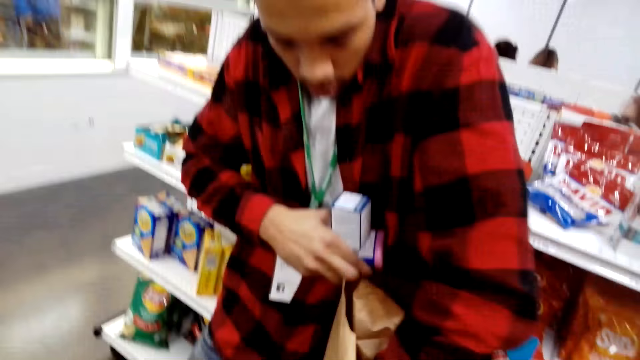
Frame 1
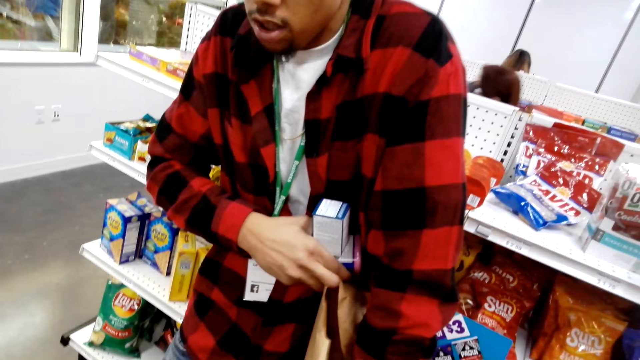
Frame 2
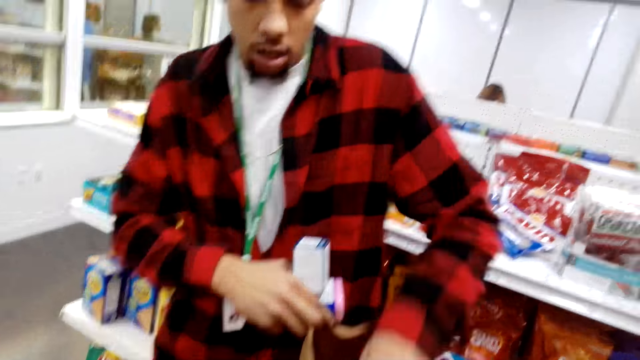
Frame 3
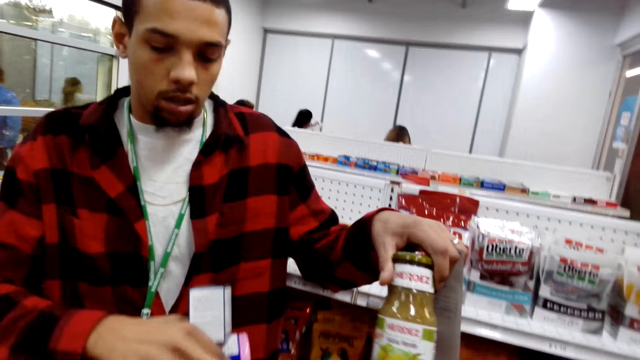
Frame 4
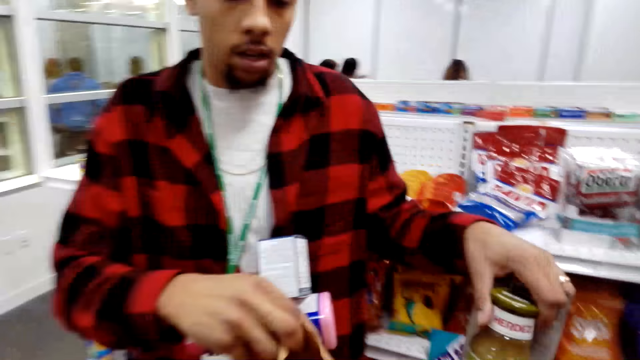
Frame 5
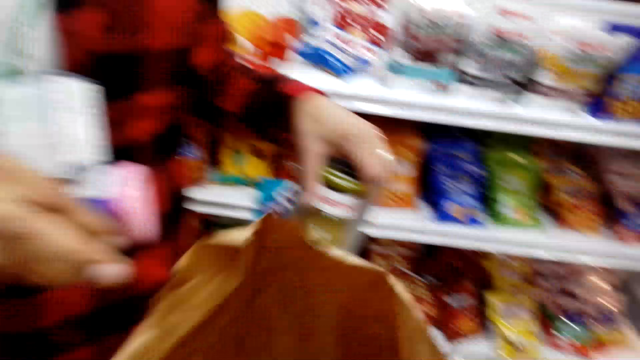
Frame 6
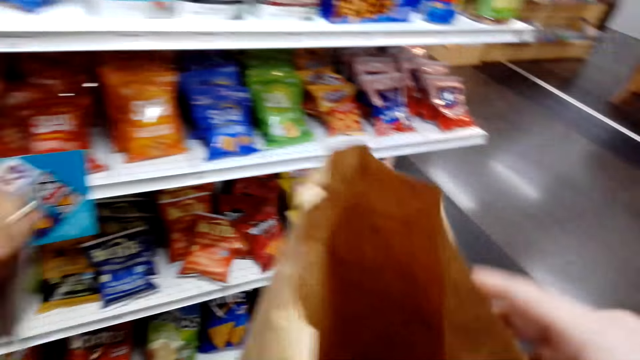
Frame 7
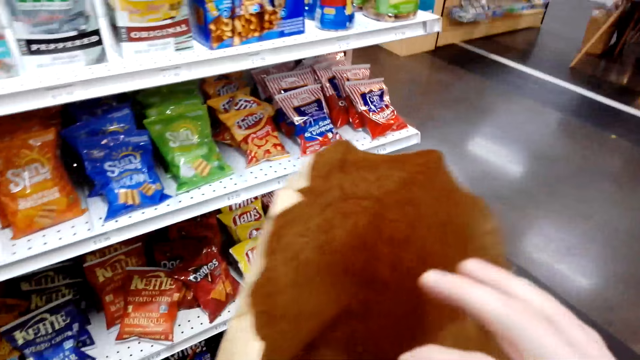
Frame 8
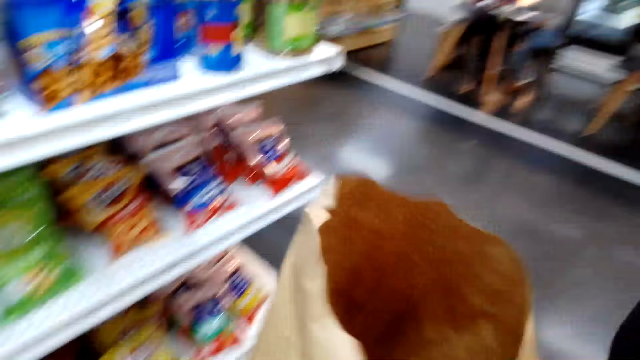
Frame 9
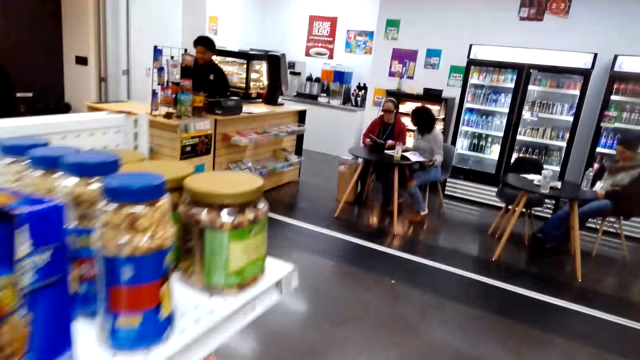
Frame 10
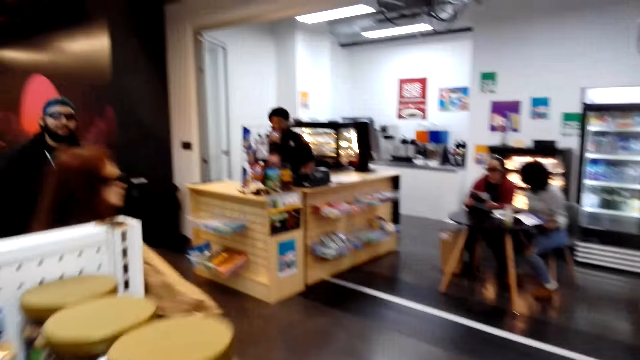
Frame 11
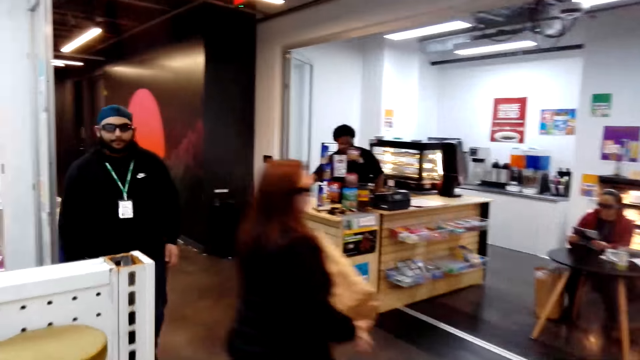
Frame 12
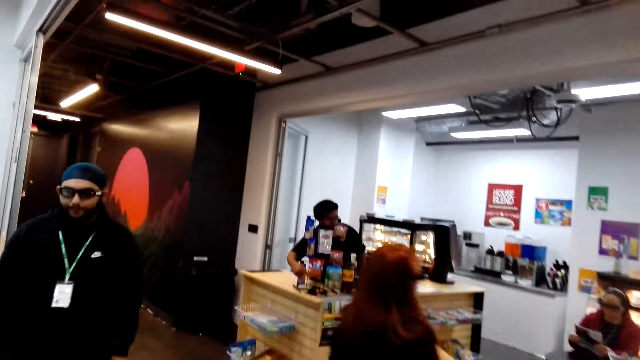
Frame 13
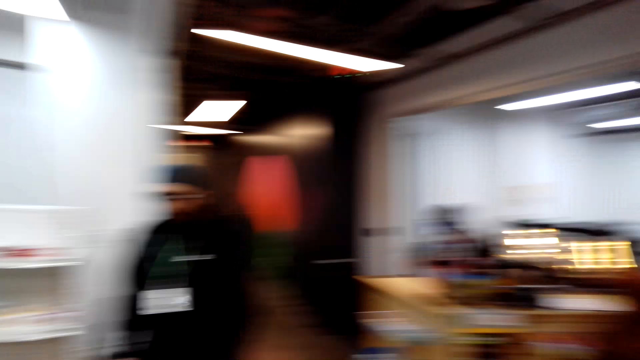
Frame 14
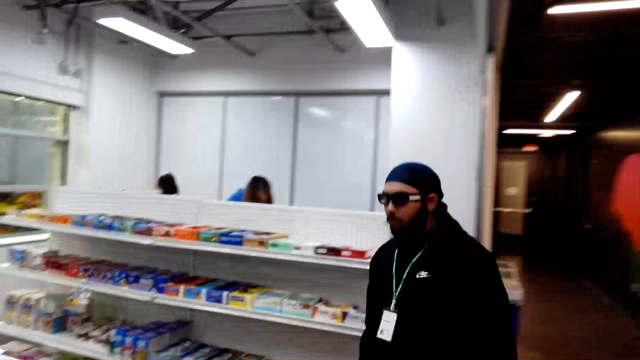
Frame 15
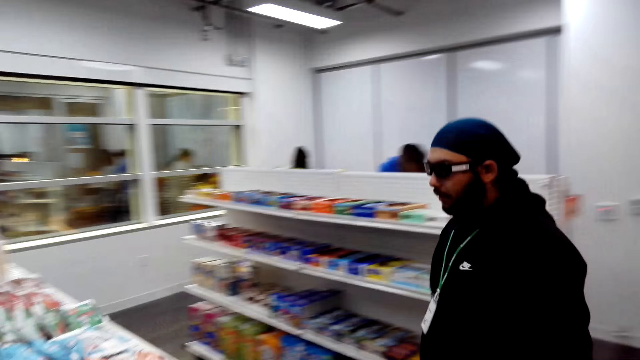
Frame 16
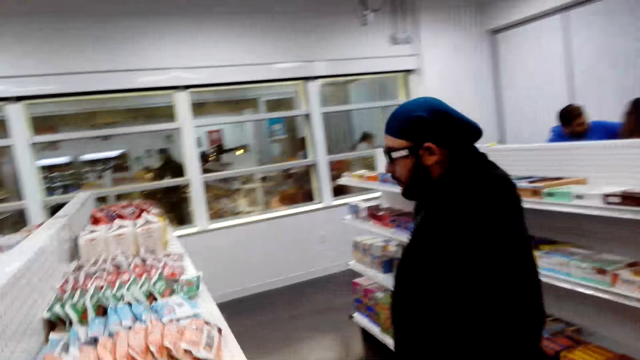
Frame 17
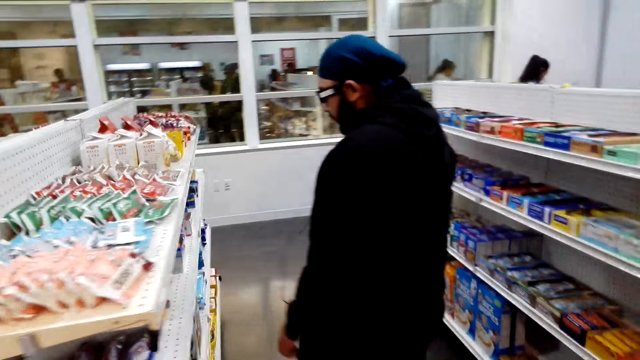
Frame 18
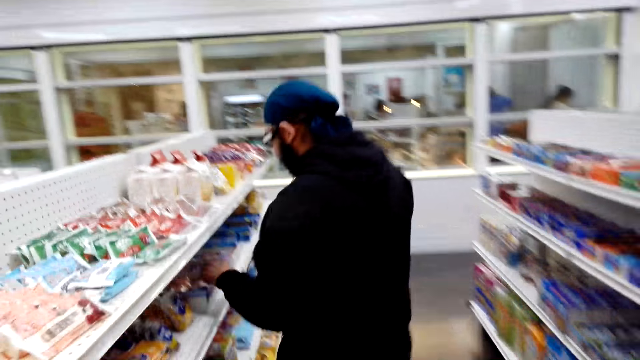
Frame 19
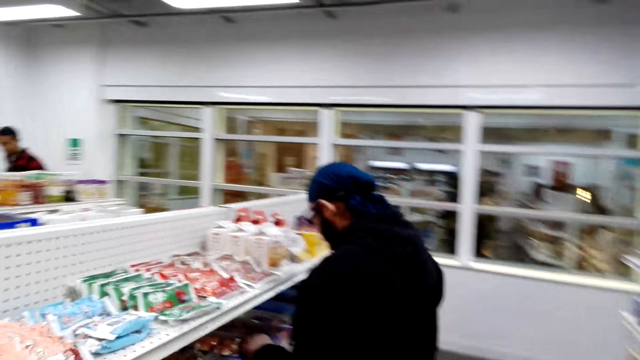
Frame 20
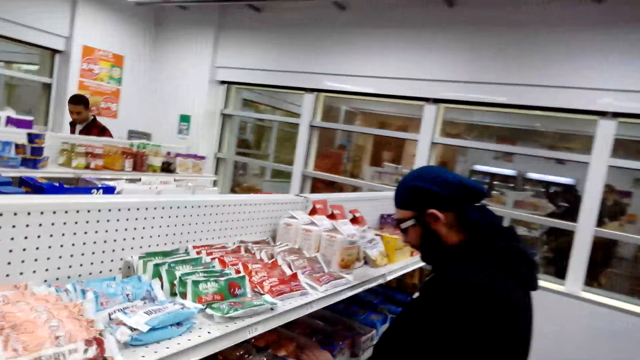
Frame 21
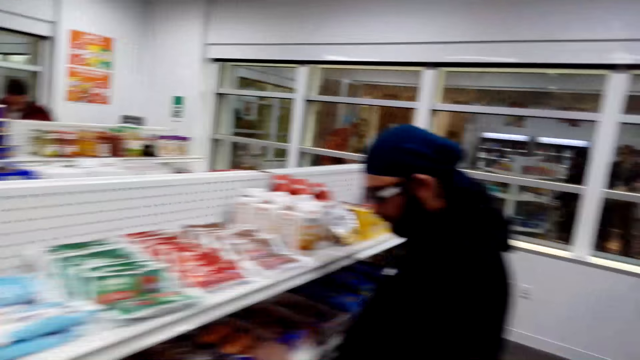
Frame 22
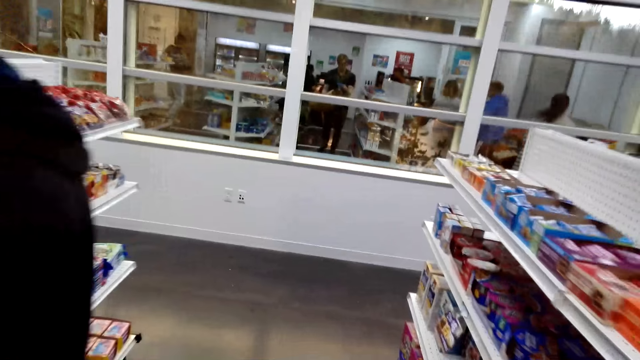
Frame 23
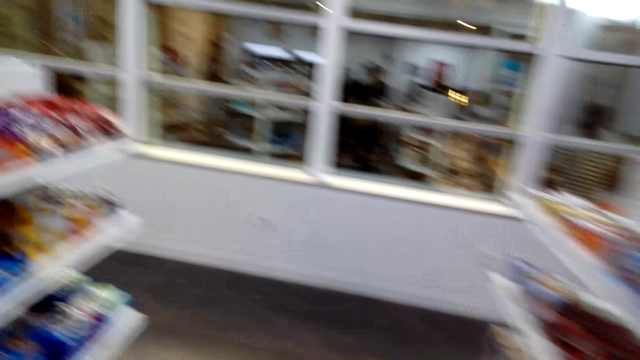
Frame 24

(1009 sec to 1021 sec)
A man picks up a bottle of liquid from a paper bag. The man removes items from the shopping bag. The man gives the camera wearer the paper bag. The camera wearer walks around the shop.

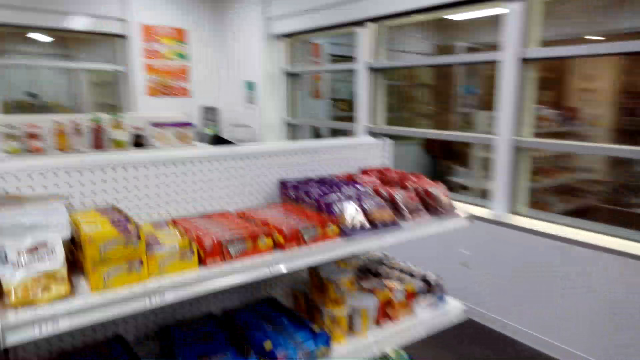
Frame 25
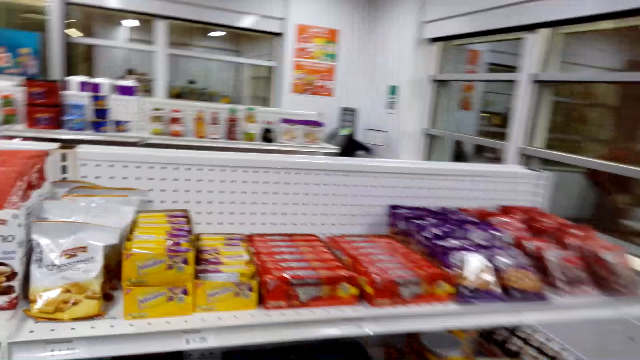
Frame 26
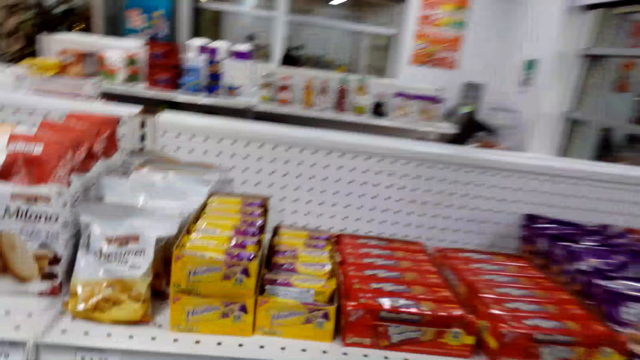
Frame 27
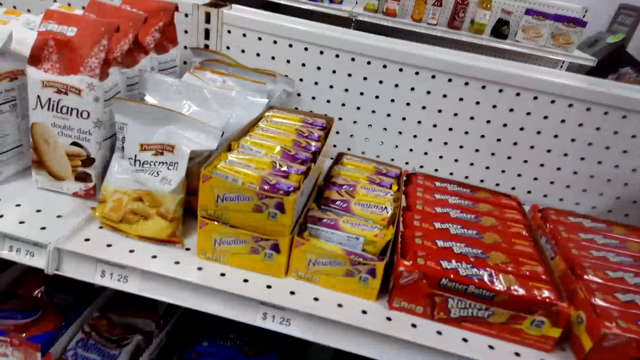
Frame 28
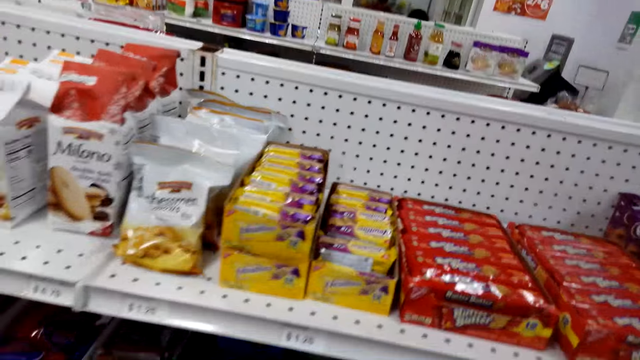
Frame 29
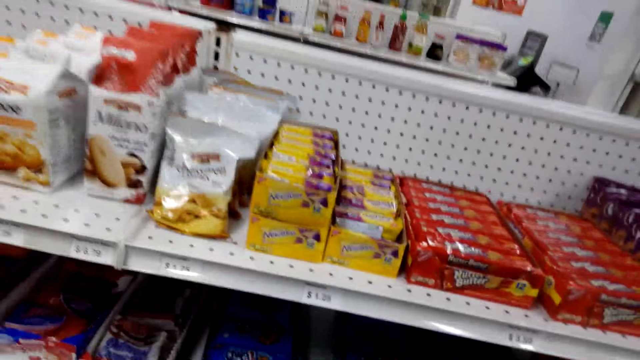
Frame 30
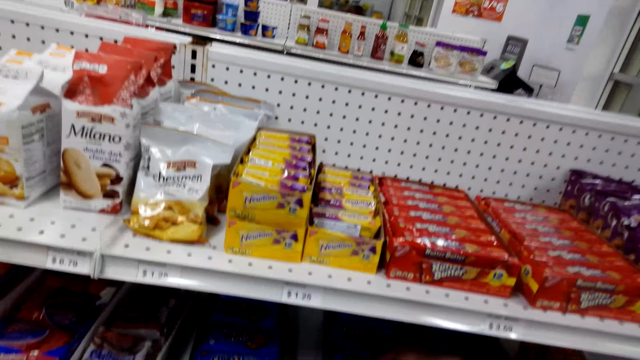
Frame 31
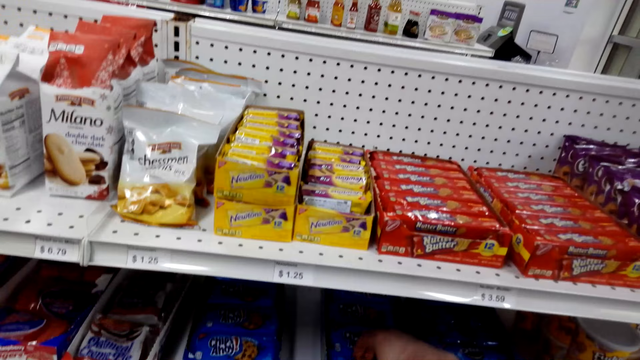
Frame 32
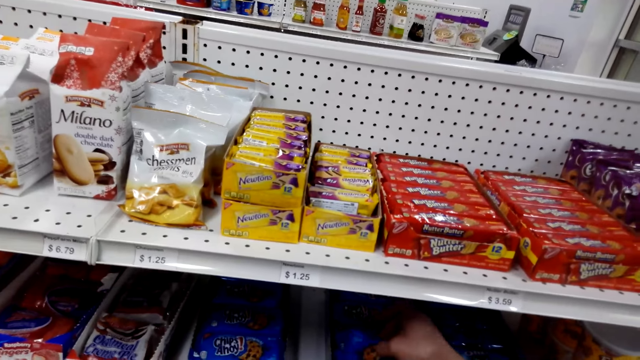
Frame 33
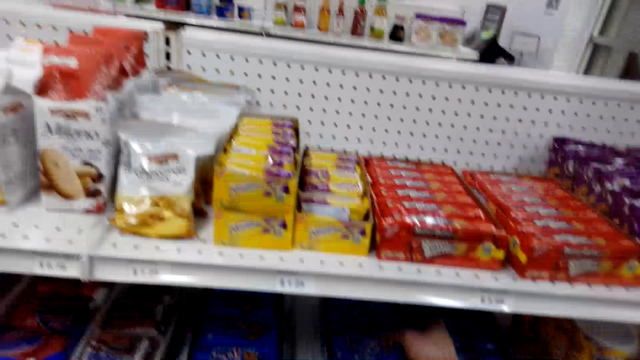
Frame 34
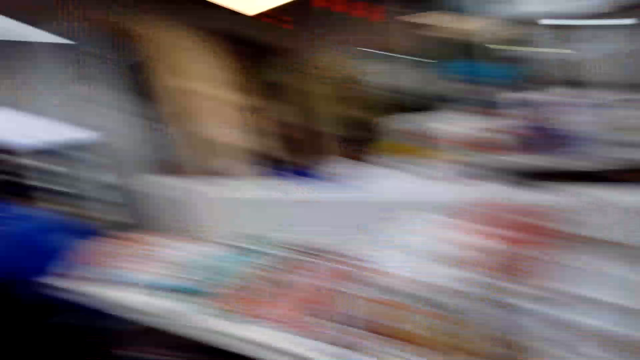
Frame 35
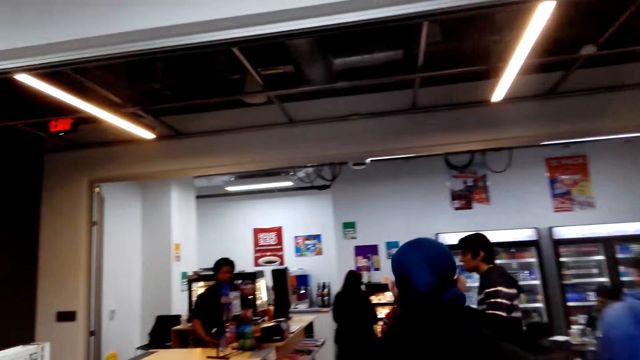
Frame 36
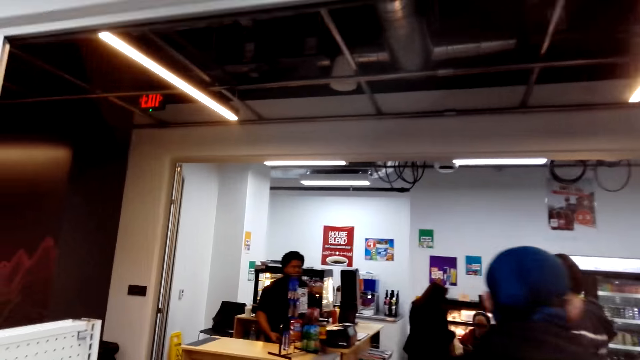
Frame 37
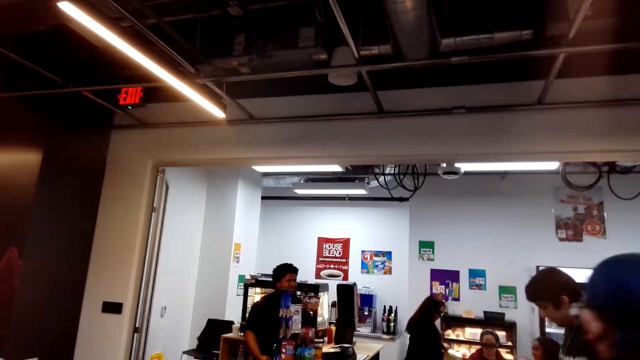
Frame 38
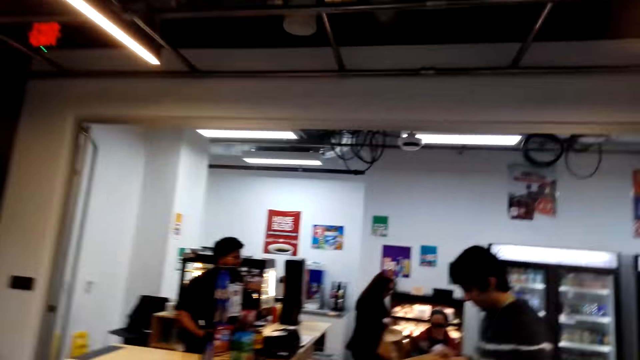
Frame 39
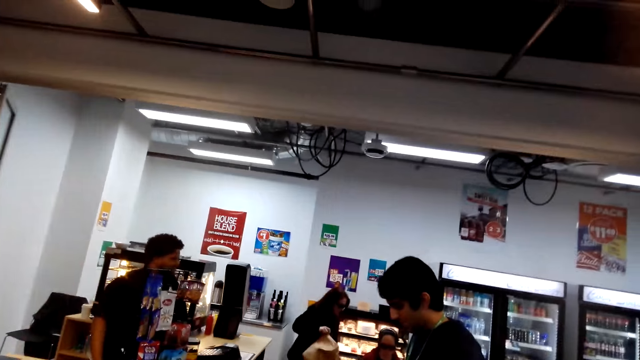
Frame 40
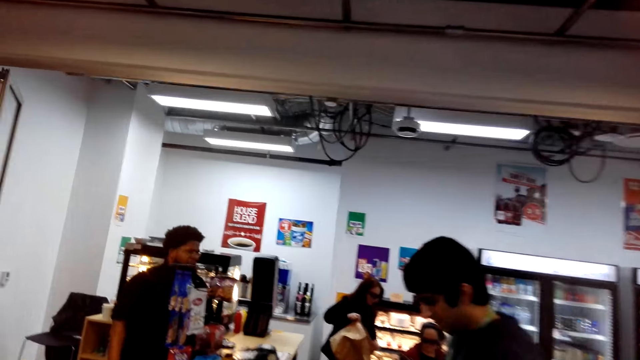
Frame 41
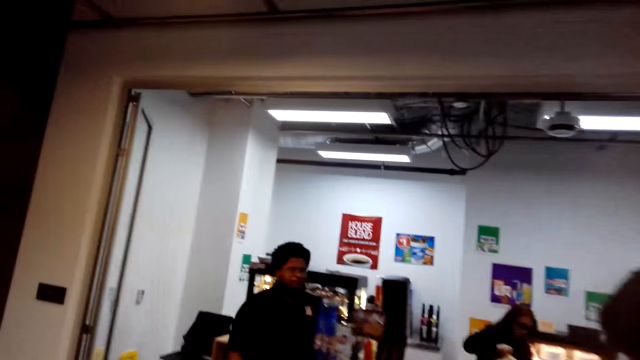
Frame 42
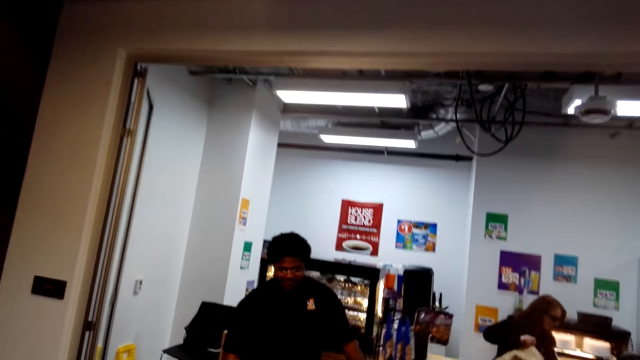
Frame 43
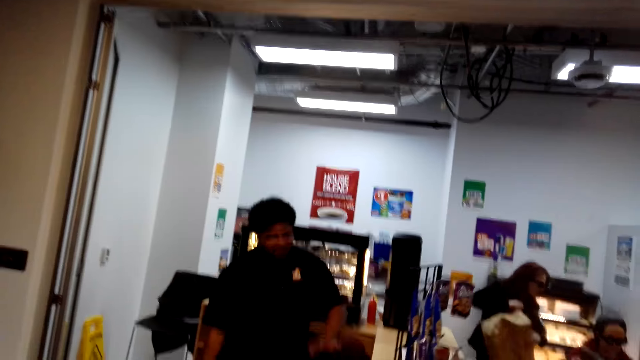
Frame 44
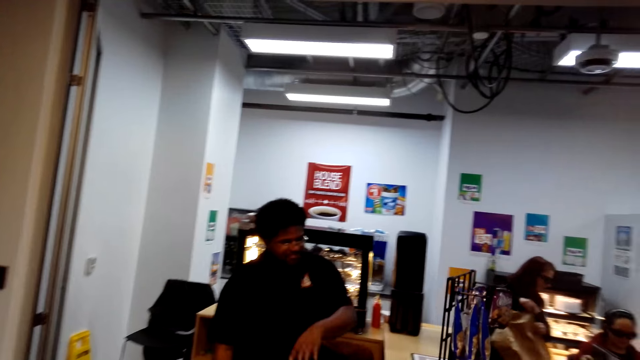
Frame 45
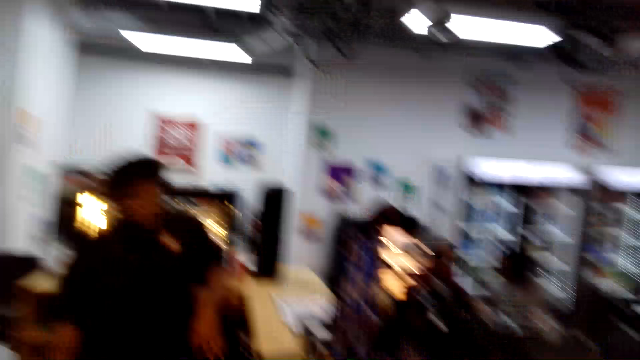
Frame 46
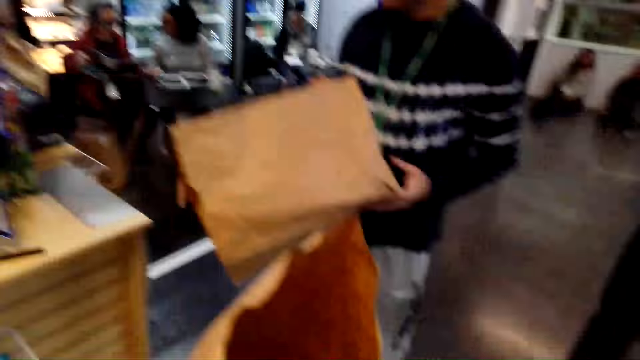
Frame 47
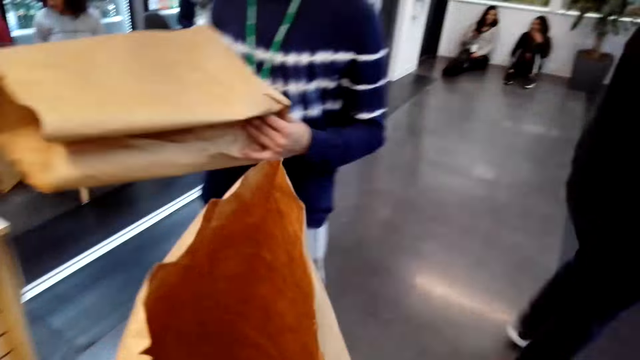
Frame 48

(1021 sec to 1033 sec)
The camera wearer picks packets of snacks from the shelf. They walk around the shop.
